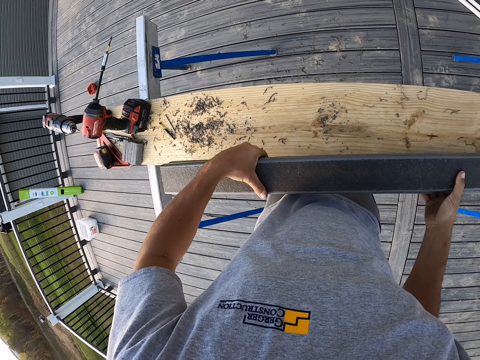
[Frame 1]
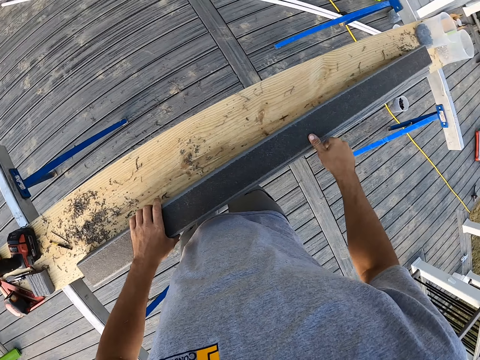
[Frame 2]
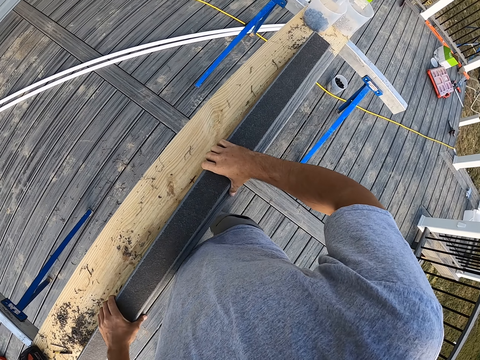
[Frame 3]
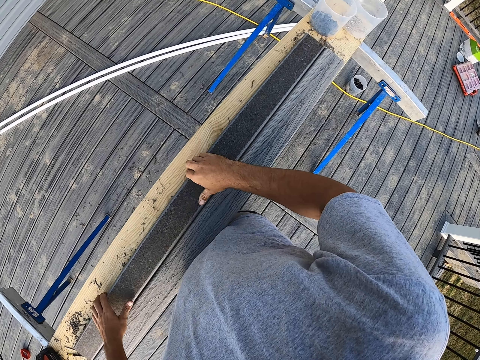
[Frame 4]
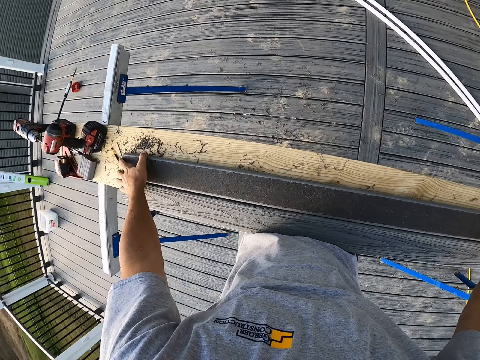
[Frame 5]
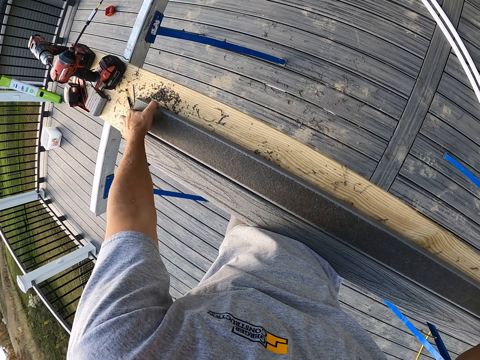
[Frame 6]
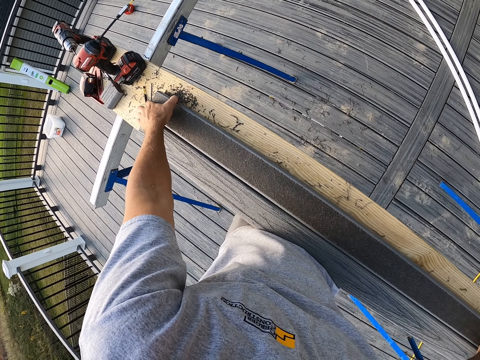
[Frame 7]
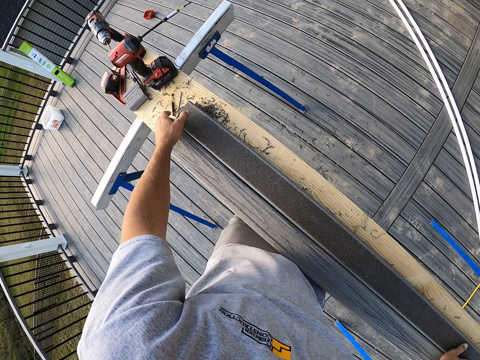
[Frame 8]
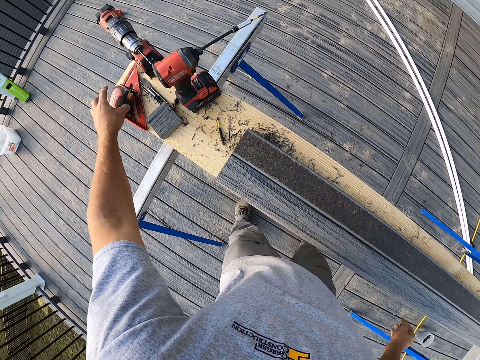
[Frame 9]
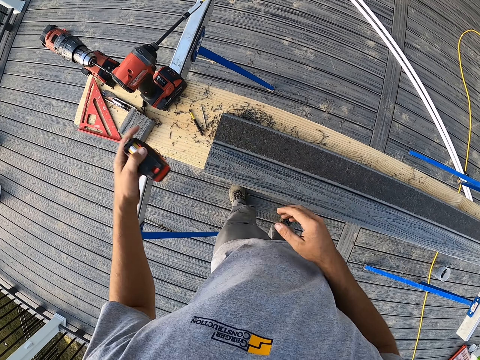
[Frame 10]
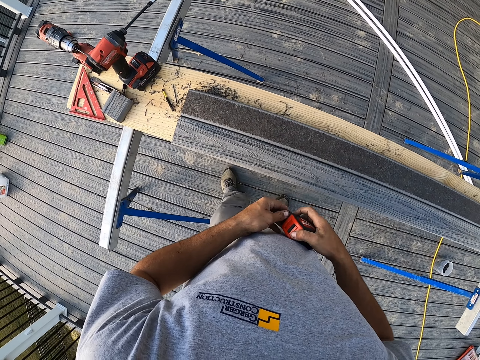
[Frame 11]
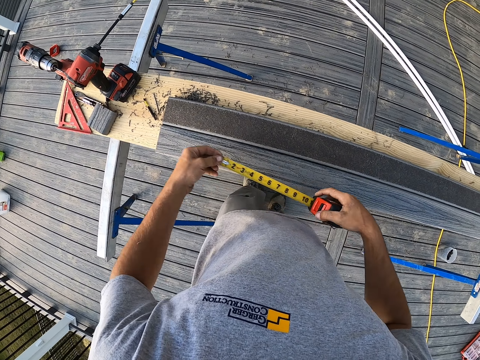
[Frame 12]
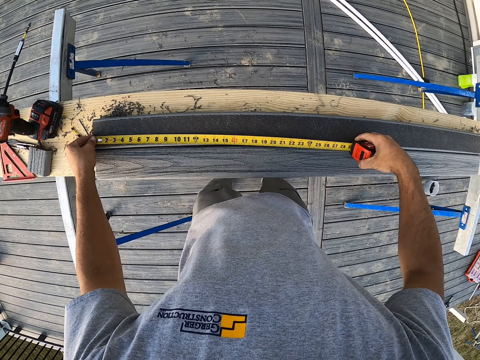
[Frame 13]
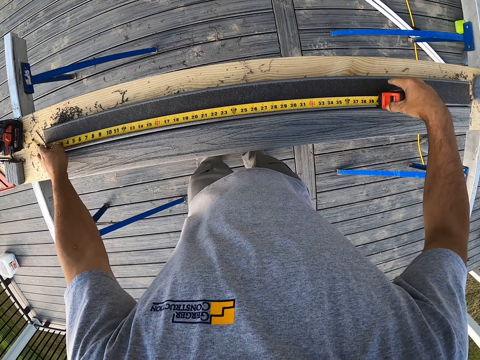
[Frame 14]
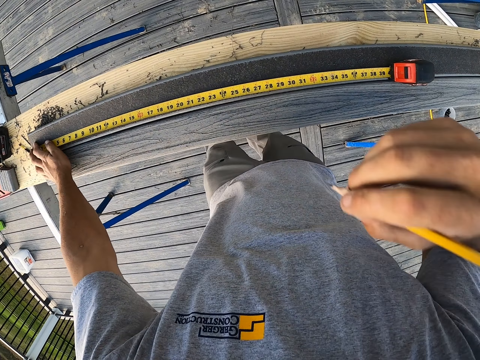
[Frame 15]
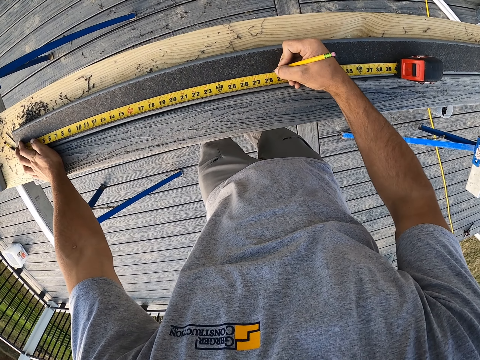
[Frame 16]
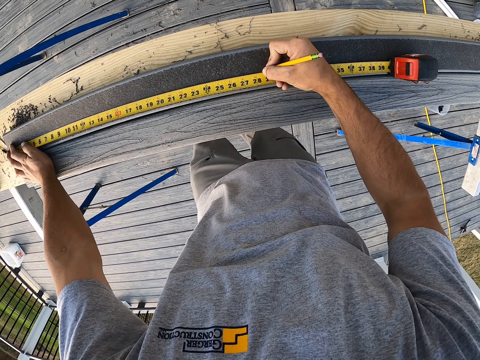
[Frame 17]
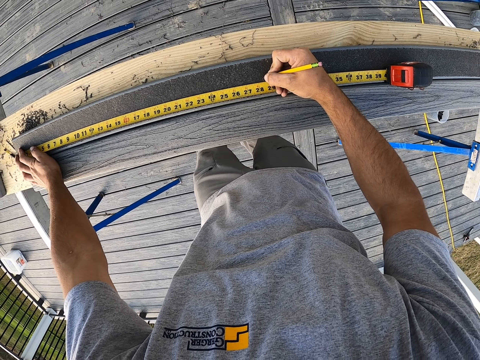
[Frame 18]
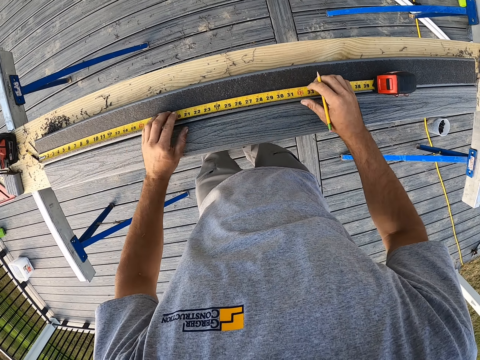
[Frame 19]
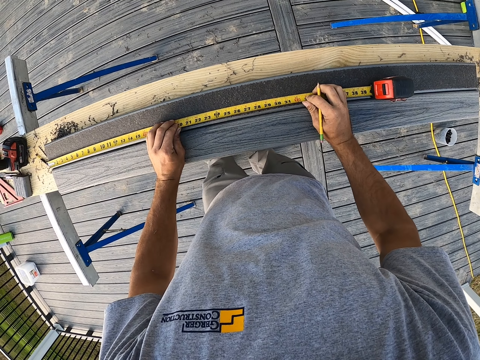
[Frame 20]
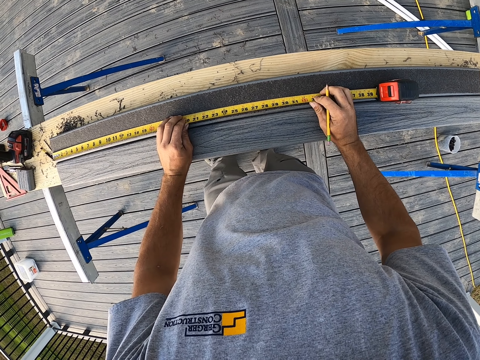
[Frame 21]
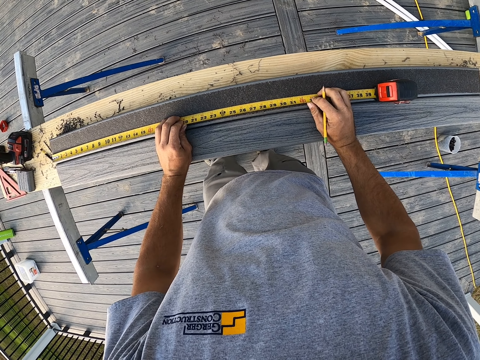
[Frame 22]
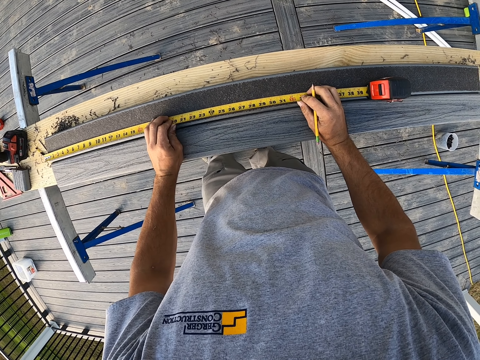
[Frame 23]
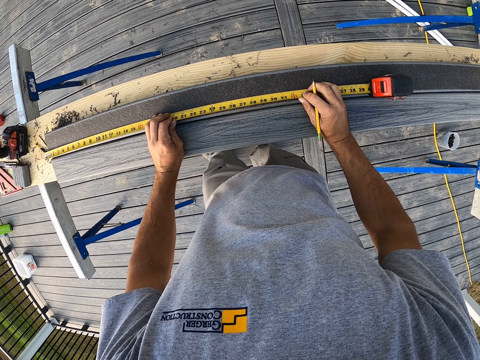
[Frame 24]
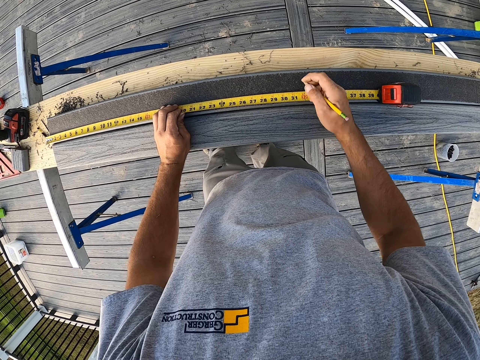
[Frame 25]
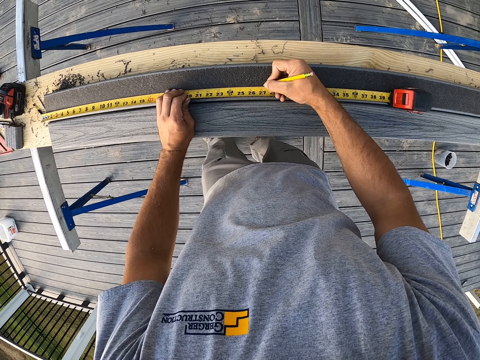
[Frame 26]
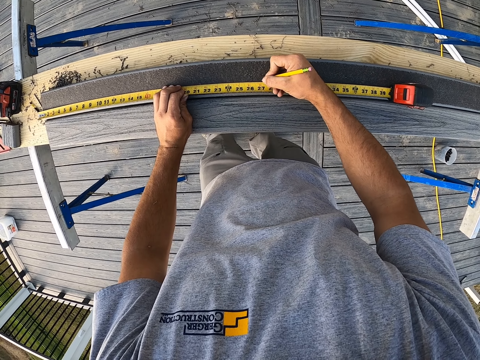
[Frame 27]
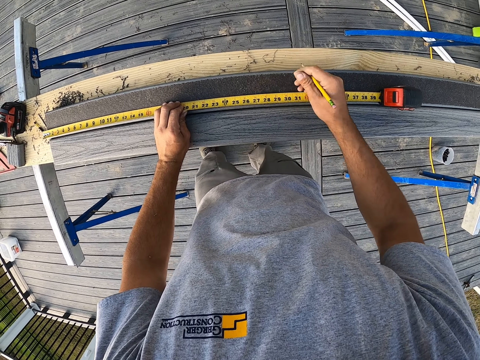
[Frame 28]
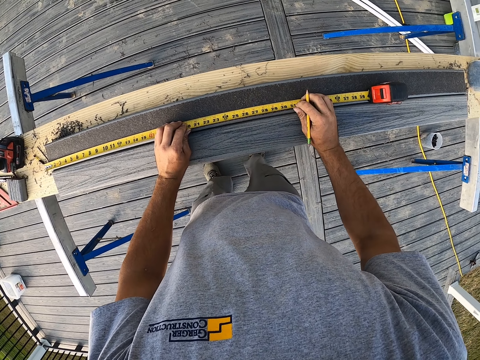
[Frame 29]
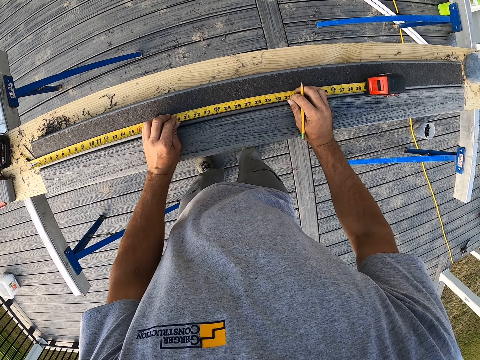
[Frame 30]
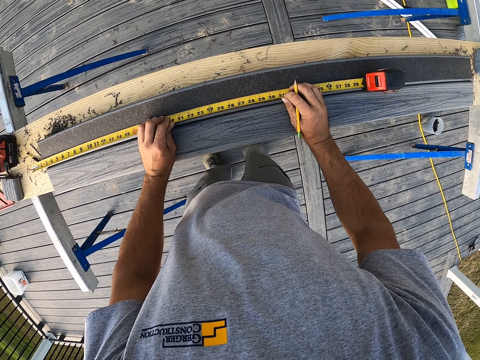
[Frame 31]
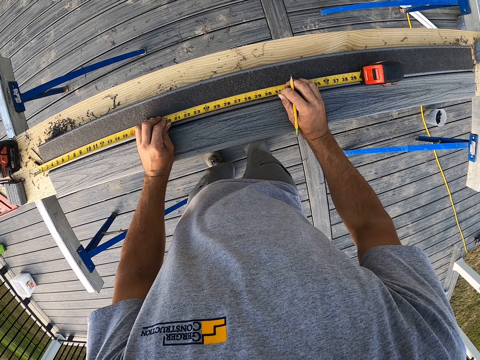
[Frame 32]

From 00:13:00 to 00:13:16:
The camera wearer puts the pieces of wood on the wood. They pick up the tape measure. They pull the tape measure from its case. They measure the wood. They pick up the pencil. They mark the wood with the pencil. They mark the wood with the pencil again.

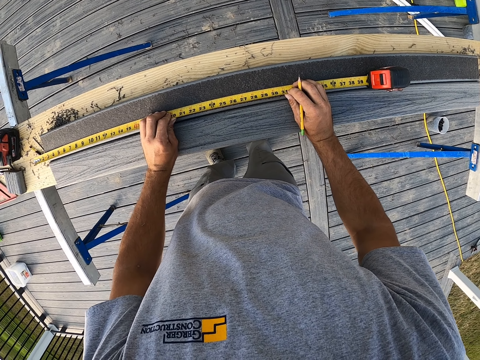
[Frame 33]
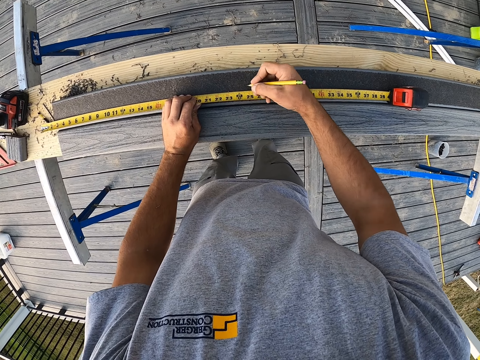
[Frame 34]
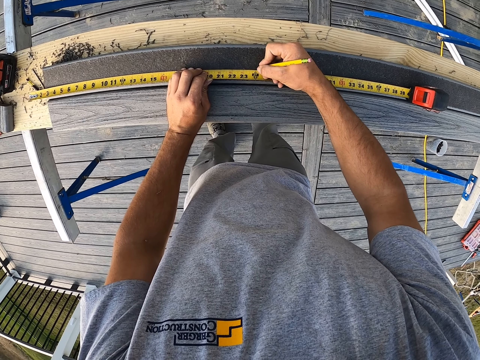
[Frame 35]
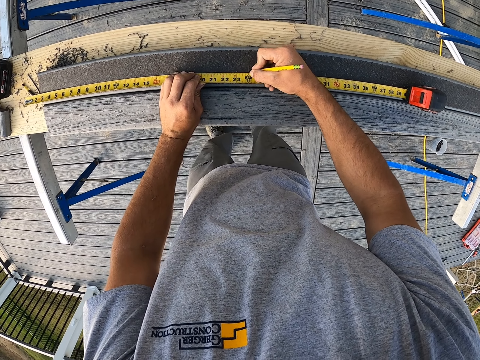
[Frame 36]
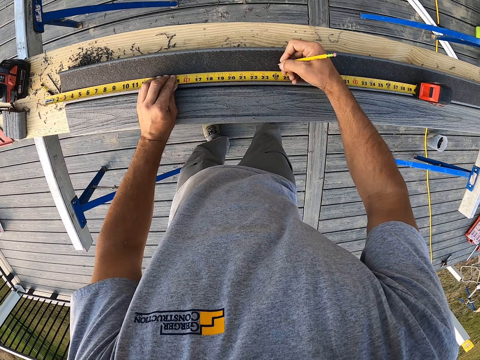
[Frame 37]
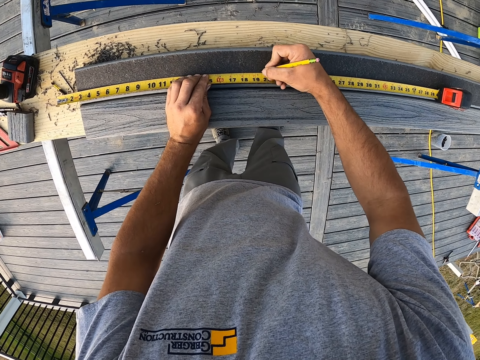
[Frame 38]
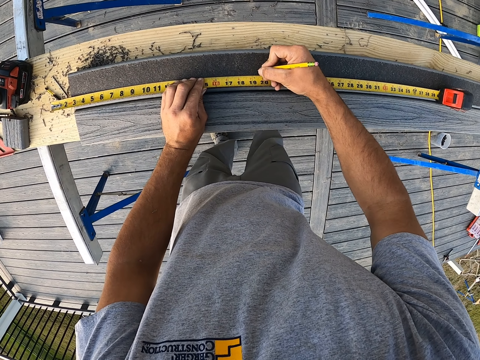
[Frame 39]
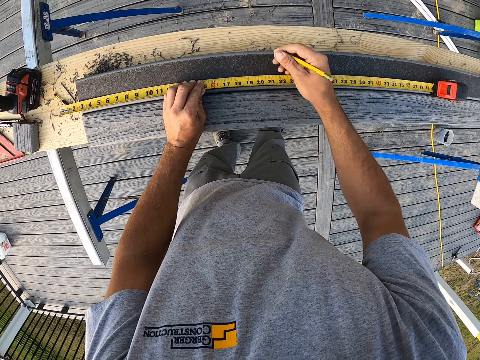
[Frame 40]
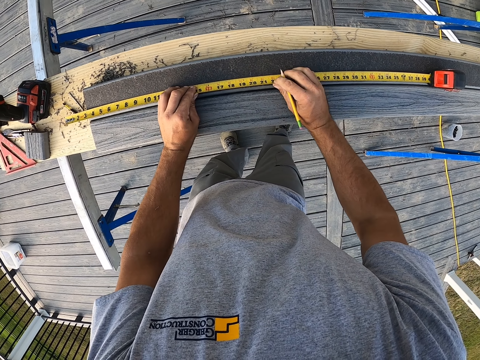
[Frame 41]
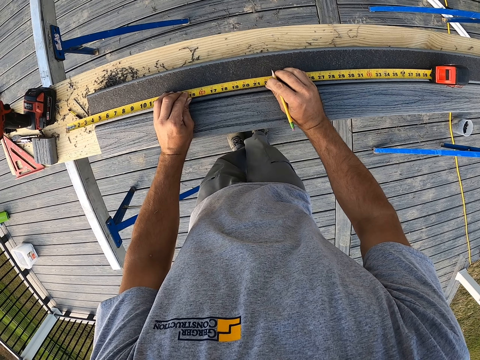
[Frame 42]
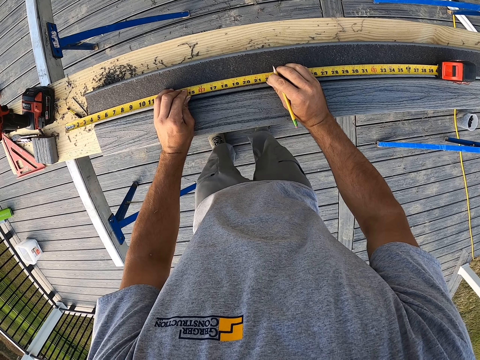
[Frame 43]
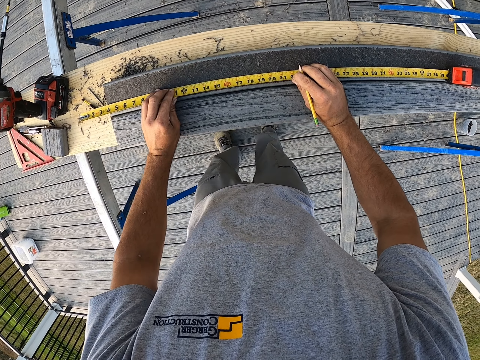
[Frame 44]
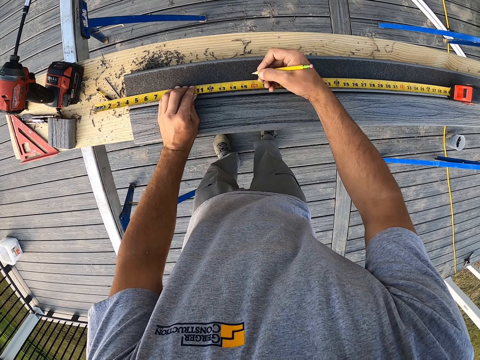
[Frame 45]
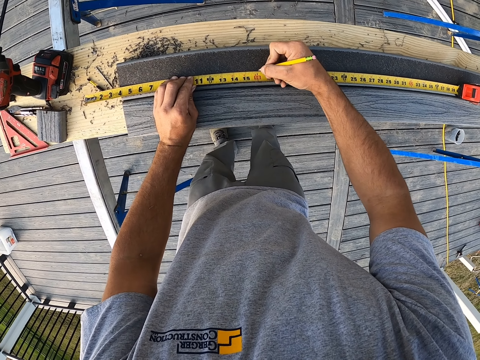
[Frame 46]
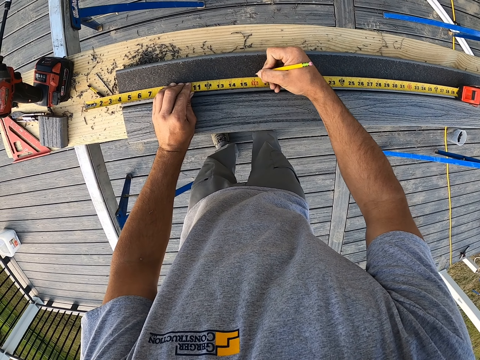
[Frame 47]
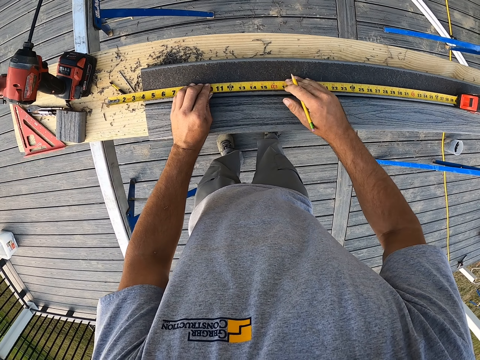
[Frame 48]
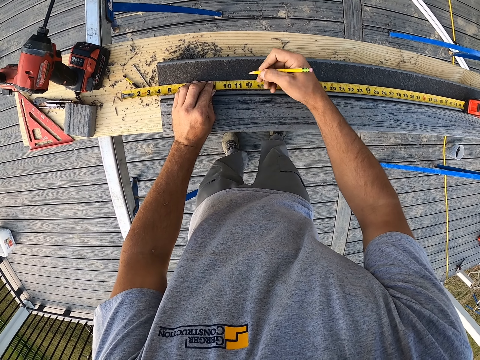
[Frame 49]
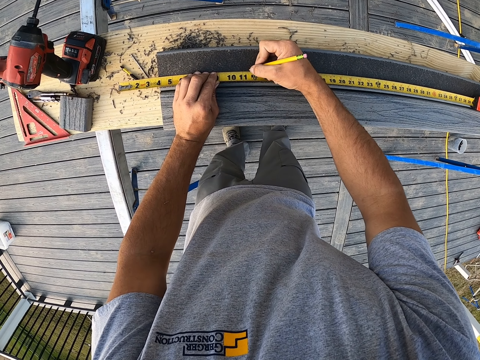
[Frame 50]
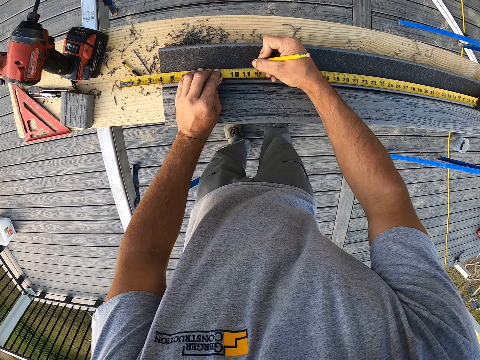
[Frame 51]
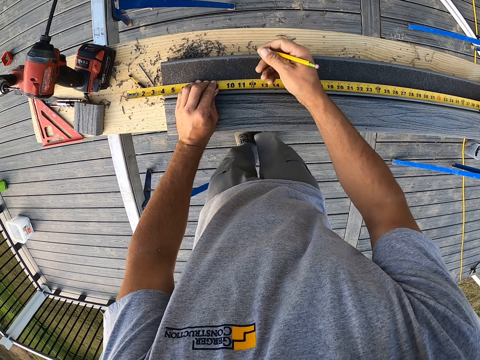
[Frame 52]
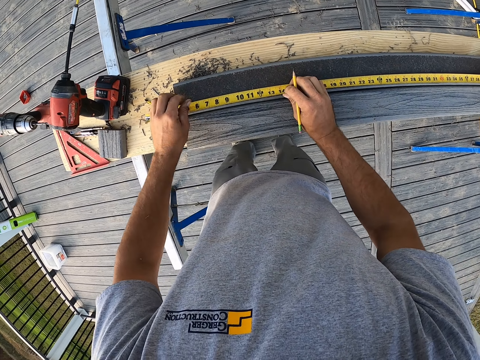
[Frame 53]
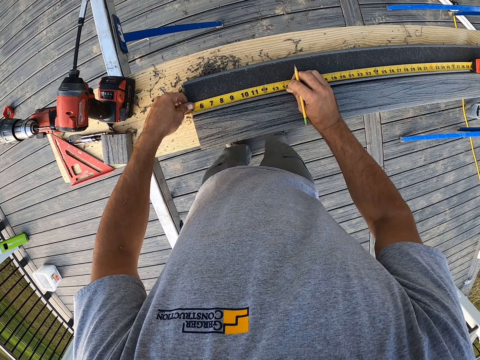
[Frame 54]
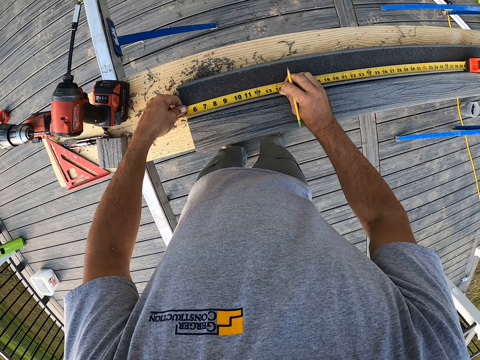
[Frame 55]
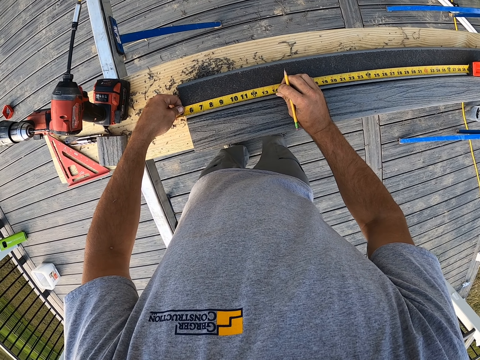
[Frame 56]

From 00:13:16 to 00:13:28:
The camera wearer marks the wood with a pencil. They mark the wood with the pencil repeatedly.
